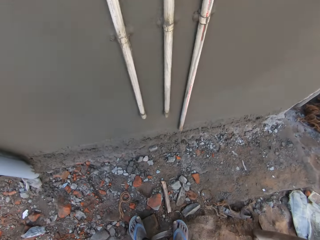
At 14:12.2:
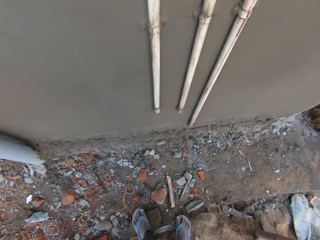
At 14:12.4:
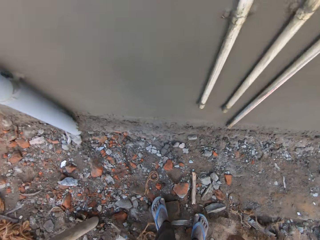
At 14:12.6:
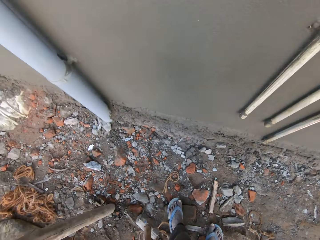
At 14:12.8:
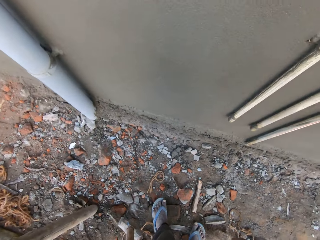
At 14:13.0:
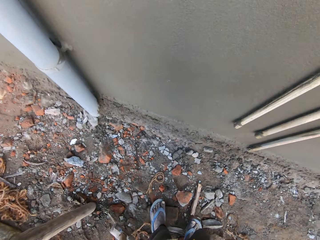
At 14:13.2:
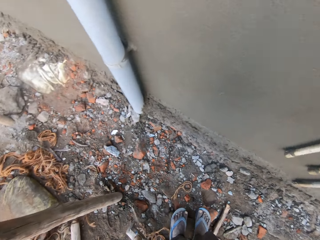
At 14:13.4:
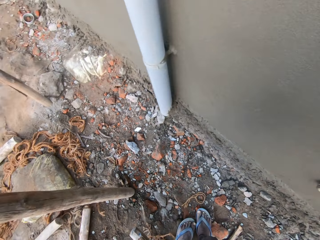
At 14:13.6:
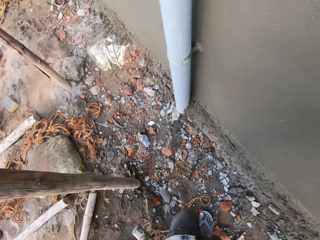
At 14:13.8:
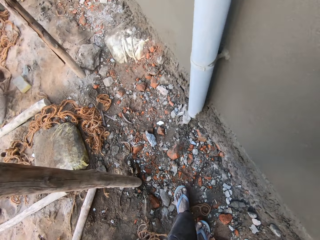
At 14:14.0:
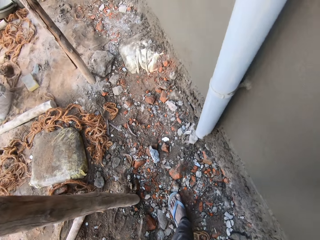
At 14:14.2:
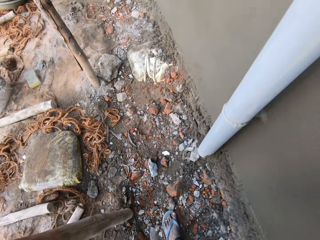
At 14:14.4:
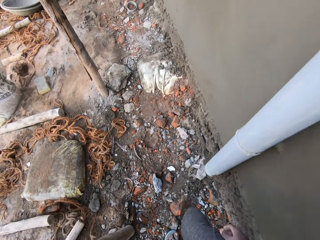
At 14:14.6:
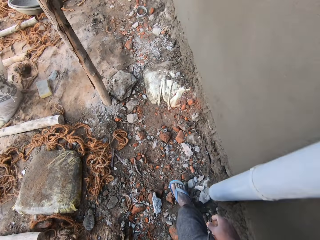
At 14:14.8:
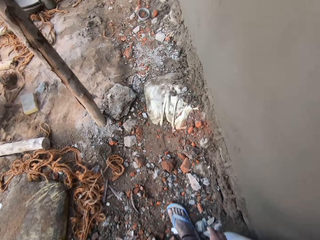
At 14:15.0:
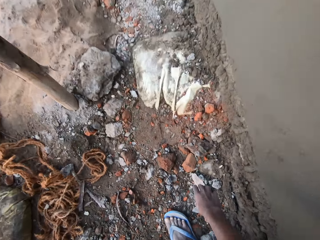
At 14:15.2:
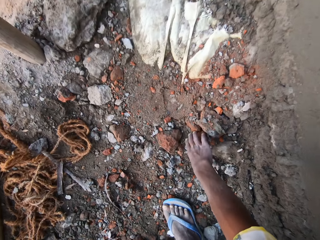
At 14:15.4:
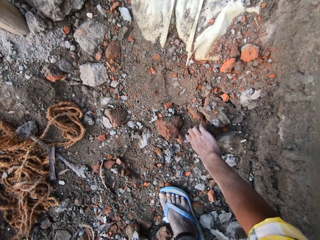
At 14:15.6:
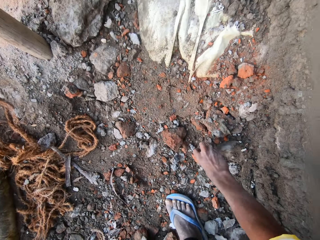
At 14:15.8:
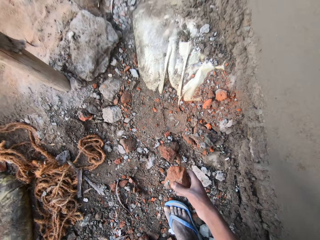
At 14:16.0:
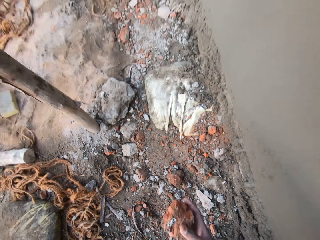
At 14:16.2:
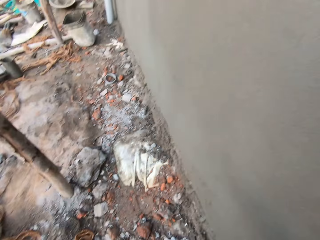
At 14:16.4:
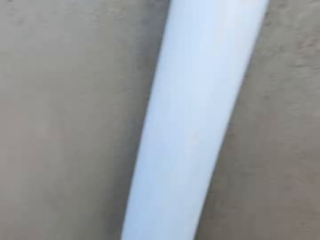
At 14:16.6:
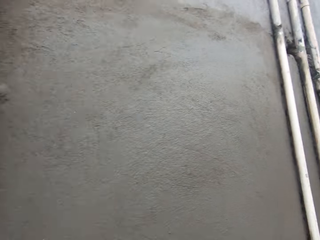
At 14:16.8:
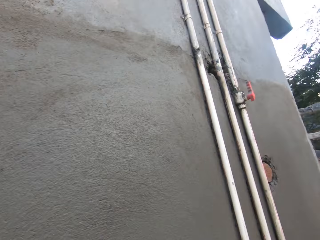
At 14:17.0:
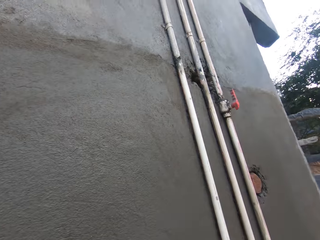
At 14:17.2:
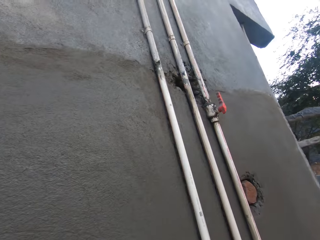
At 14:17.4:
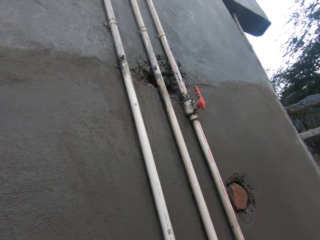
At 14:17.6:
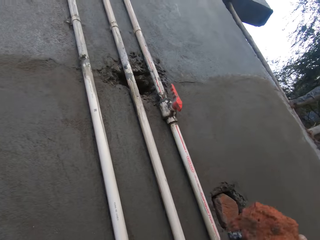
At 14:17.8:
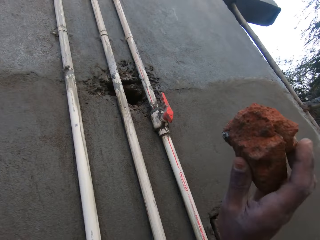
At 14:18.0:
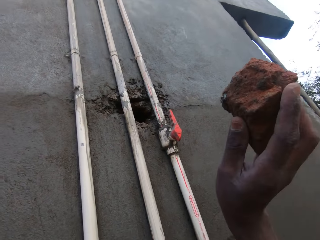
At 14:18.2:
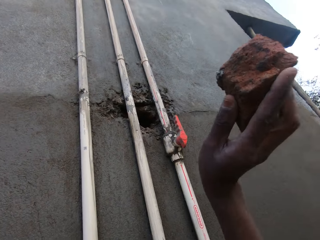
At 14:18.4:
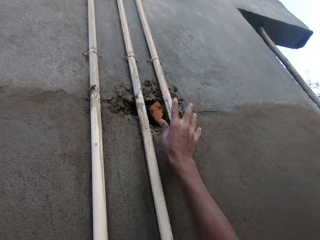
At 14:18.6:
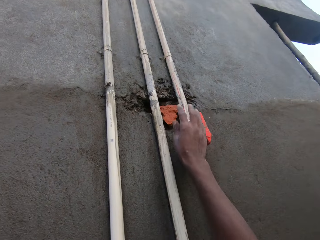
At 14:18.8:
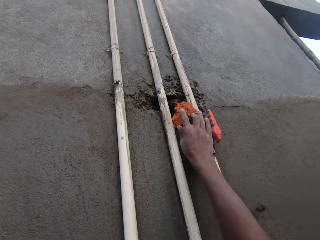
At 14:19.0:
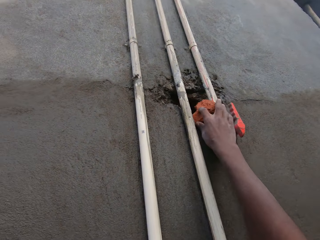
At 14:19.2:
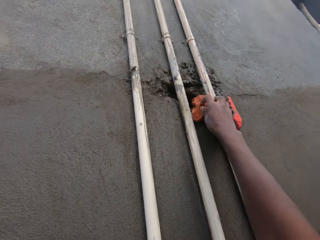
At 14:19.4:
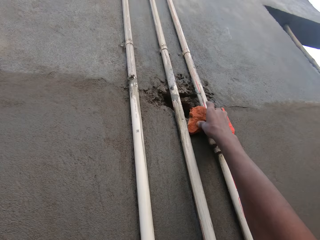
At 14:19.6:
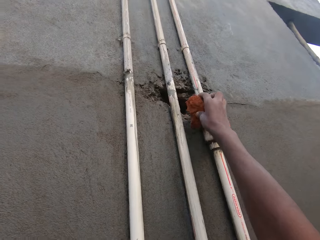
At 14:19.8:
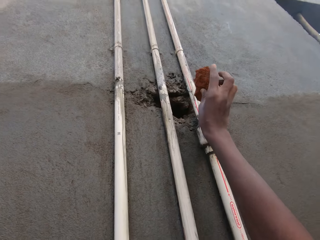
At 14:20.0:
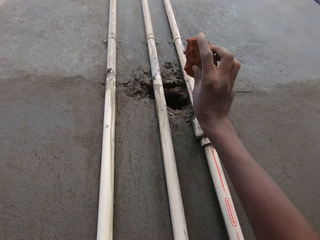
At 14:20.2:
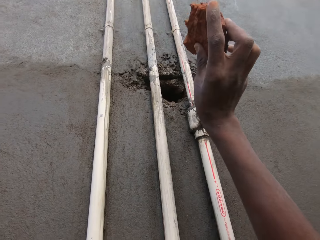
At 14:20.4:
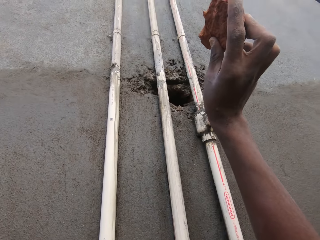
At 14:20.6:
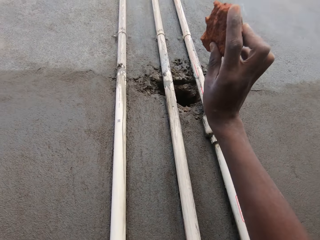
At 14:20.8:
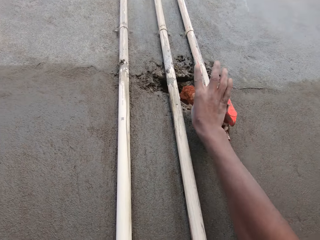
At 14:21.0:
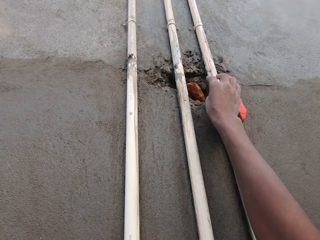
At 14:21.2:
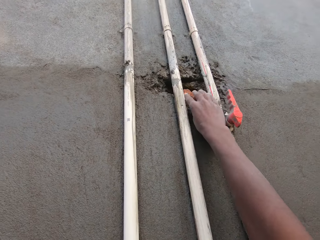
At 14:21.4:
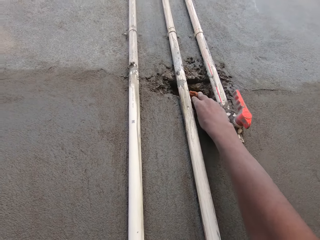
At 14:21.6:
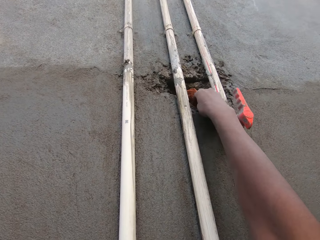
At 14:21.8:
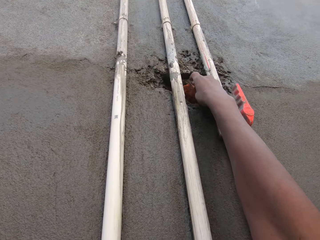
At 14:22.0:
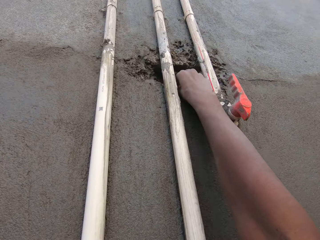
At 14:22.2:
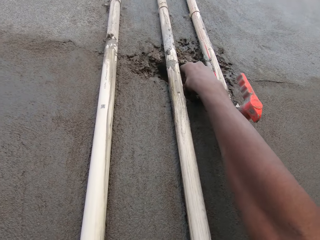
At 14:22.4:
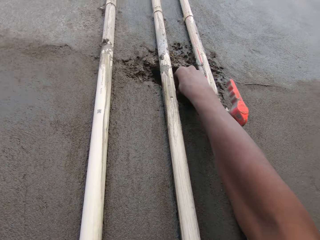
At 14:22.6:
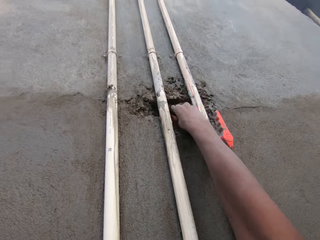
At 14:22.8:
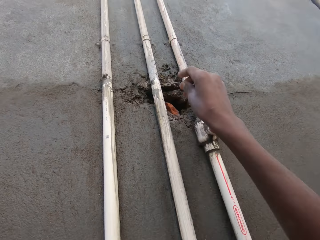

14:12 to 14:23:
The camera wearer walks around. He picks a brick from the ground with his right hand. He throws the brick into a hole in the wall with his right hand. He takes the brick from the wall with his right hand. He throws the brick into the hole in the wall with his right hand. He pushes the brick into the hole in the wall with his right hand.

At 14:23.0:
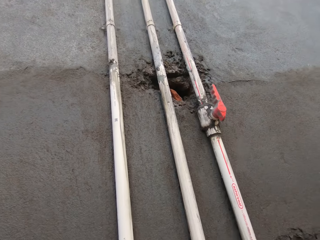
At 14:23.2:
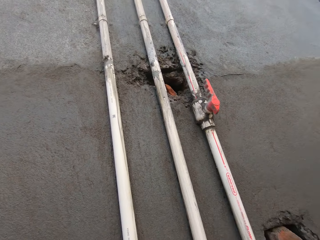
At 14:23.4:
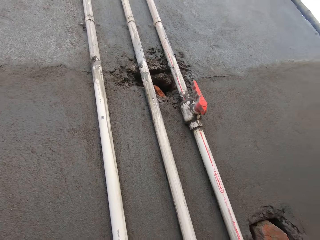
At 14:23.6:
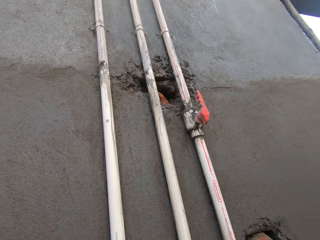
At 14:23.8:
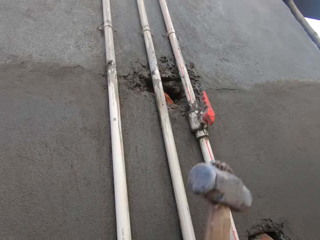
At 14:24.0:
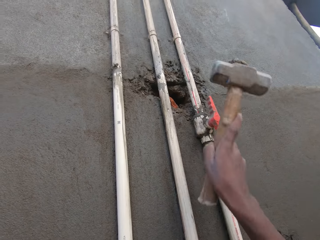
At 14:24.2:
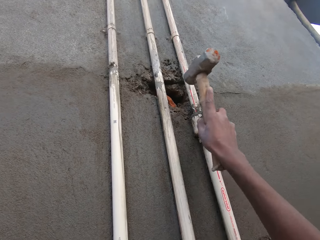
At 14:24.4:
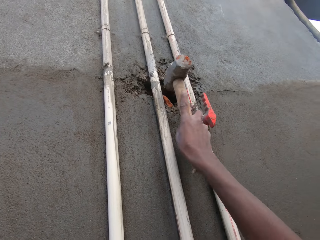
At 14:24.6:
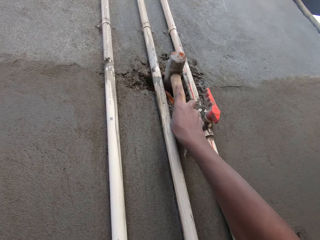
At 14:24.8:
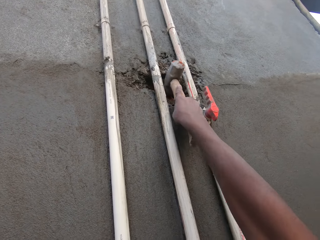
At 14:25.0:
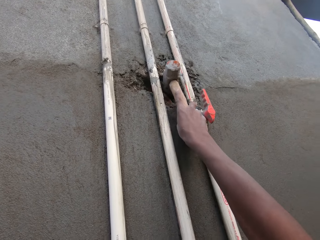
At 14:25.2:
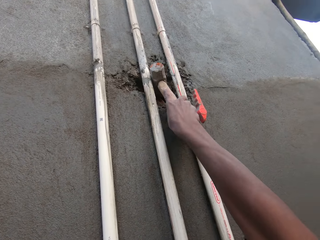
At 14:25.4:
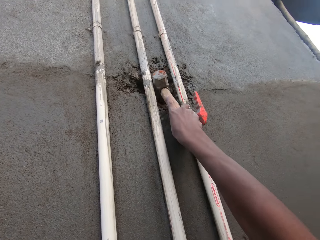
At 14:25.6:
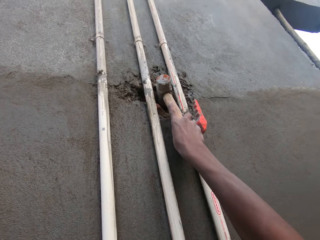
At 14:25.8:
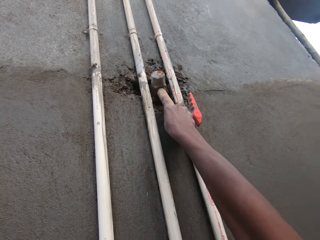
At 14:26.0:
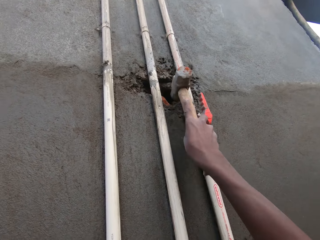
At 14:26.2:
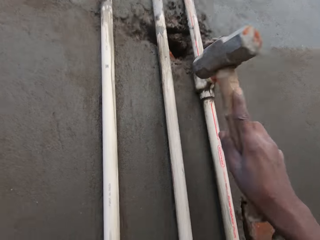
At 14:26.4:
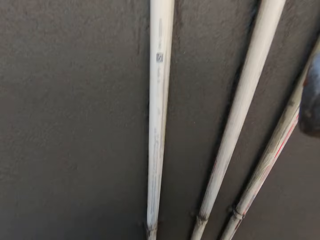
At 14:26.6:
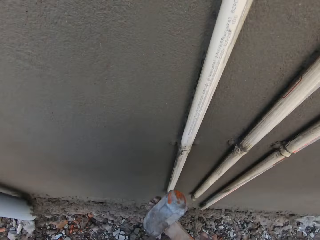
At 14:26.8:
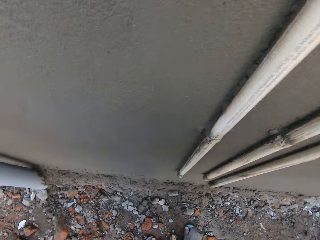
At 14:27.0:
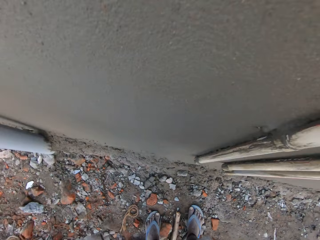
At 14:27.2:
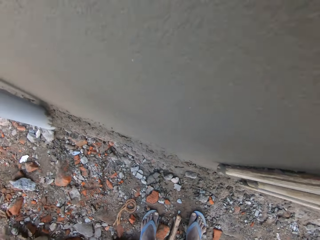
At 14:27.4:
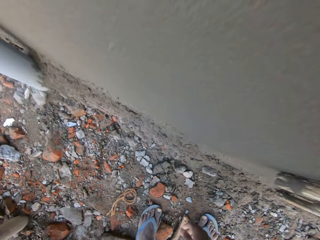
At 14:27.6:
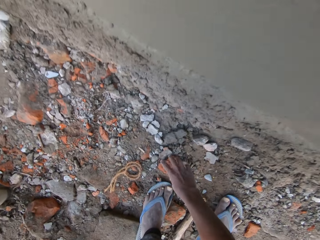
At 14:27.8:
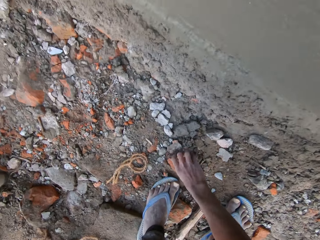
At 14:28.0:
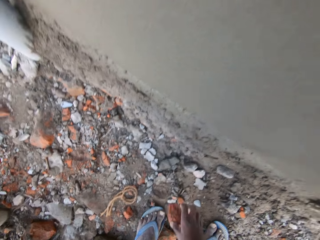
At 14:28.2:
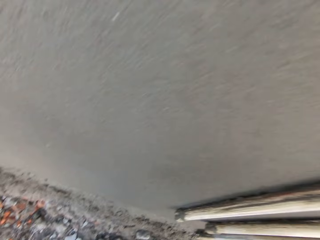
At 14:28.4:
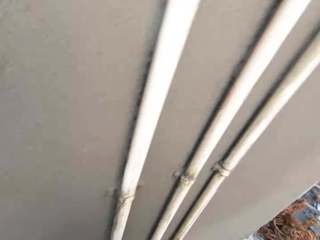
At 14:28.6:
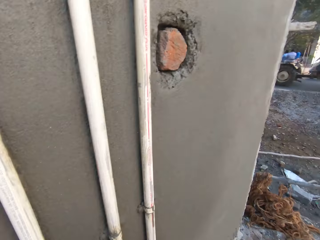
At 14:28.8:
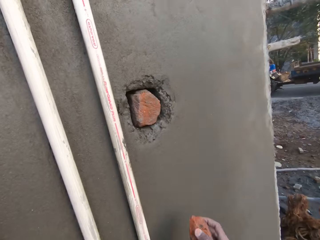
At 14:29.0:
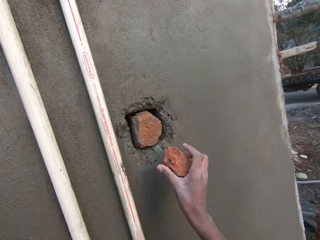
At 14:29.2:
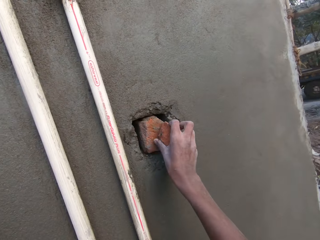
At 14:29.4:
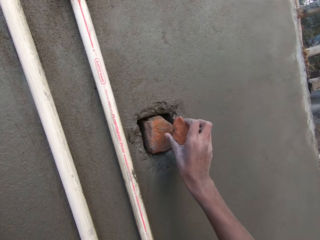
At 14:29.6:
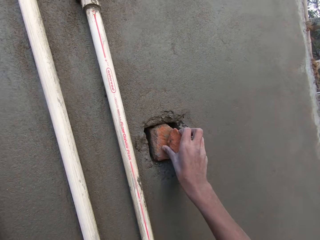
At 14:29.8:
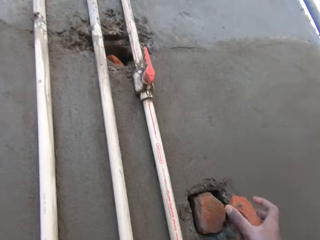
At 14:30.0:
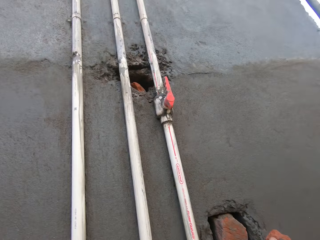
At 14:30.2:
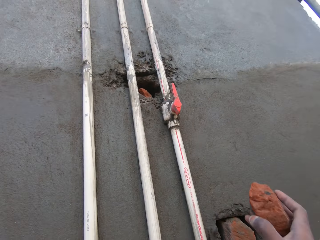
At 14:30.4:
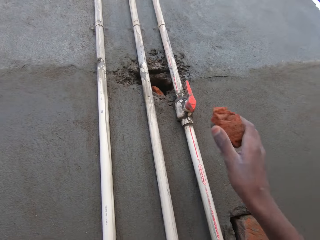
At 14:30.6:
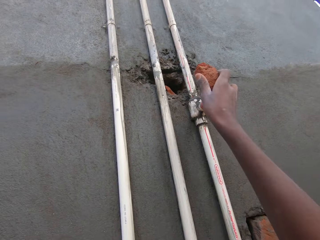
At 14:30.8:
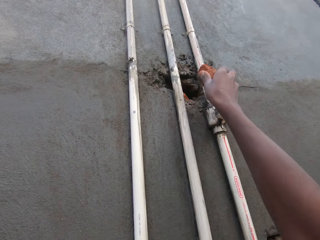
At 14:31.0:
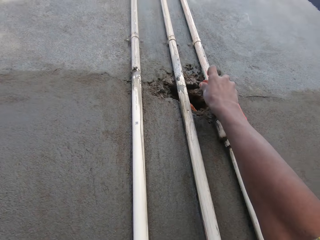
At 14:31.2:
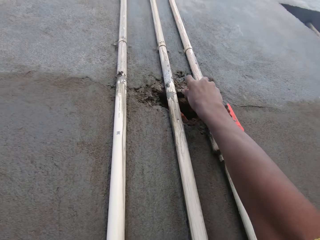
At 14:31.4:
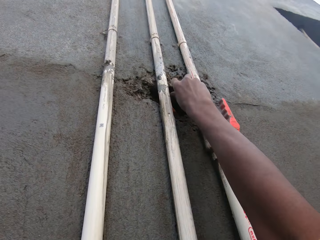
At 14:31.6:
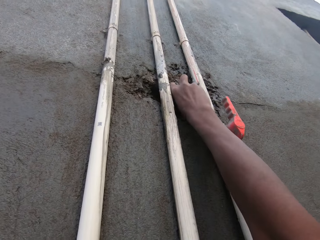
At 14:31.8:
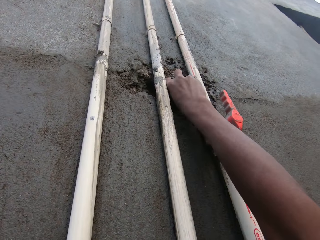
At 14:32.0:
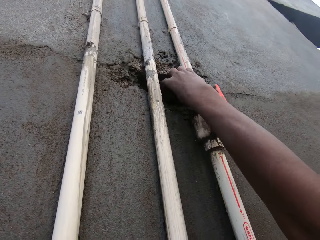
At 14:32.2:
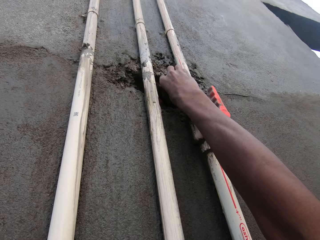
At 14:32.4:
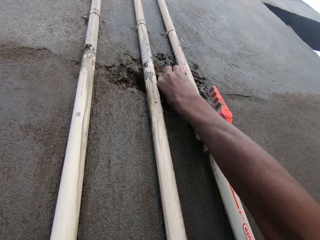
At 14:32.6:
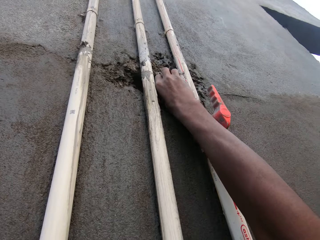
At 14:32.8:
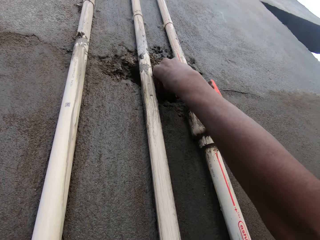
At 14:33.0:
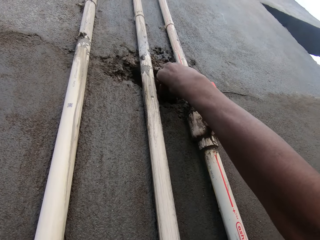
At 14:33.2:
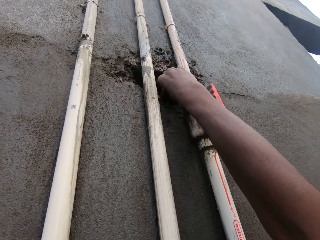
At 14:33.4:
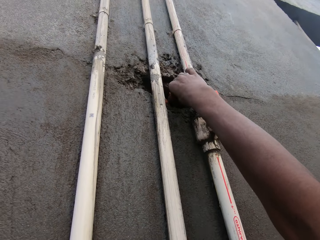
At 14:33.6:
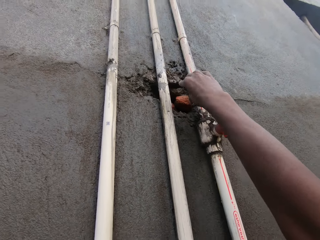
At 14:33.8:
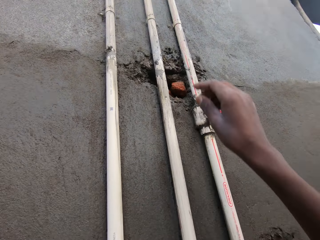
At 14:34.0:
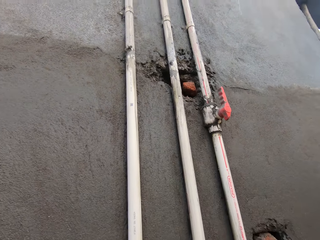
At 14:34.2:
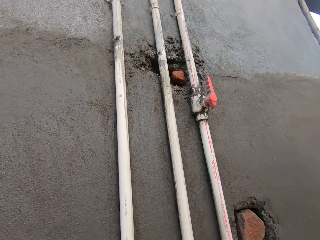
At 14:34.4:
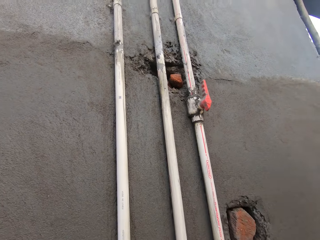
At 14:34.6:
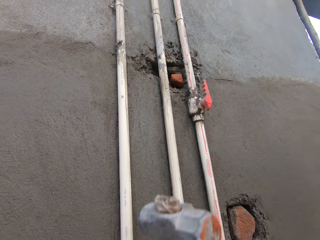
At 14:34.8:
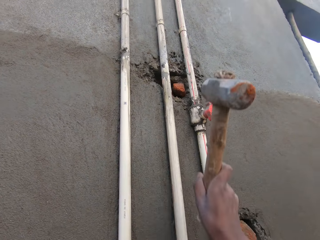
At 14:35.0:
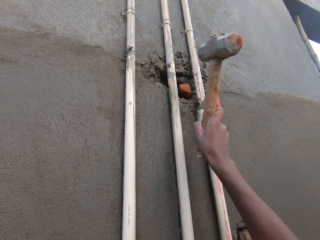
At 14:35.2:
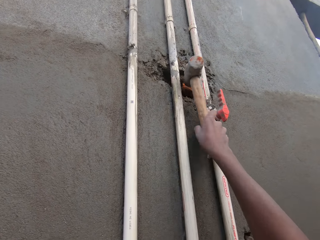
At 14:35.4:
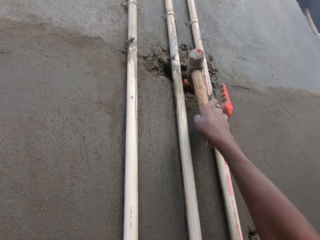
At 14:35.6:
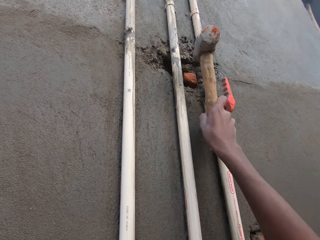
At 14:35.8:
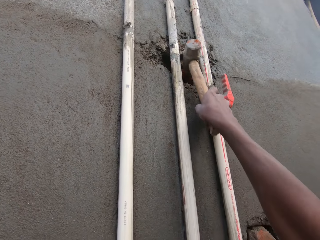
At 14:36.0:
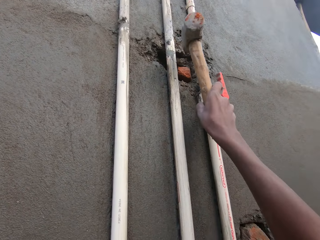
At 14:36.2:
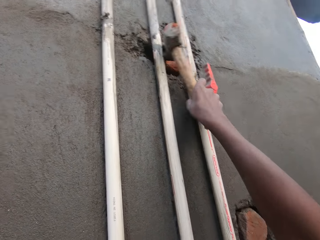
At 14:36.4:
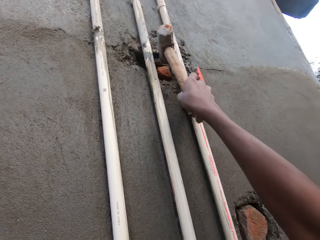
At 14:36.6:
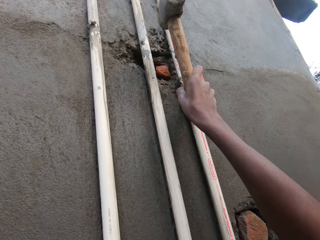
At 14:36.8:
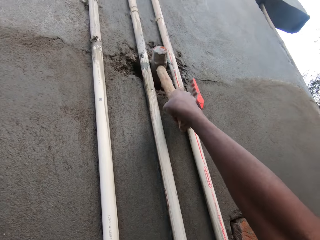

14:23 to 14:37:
The camera wearer holds the mallet with his right hand. He hammers the brick into the hole in the wall with the mallet in his right hand. He picks up a brick from the ground with his right hand. He hits the brick in the hole in the wall with the brick in his right hand. He inserts the brick into the hole in the wall with his right hand. He holds the mallet with his right hand. He hammers the brick into the hole in the wall with the mallet in his right hand.
